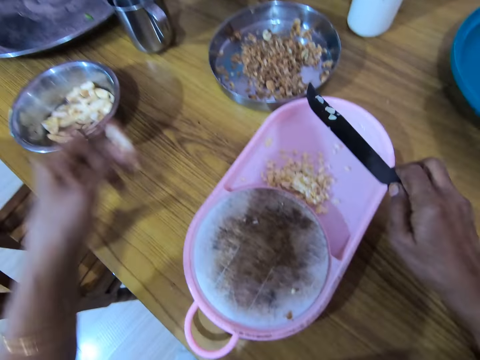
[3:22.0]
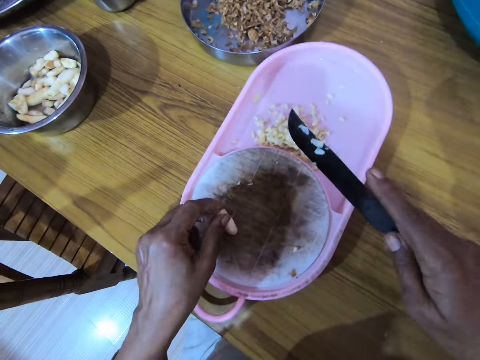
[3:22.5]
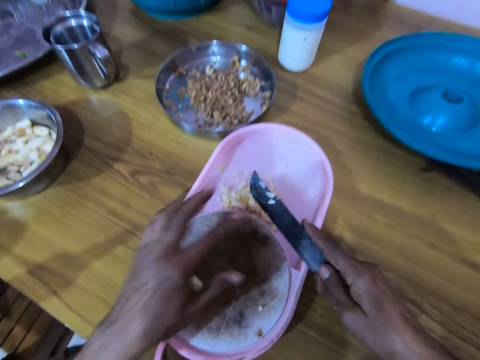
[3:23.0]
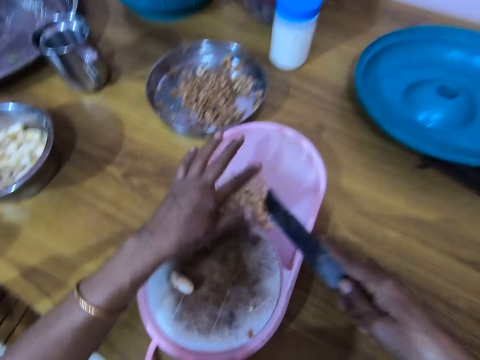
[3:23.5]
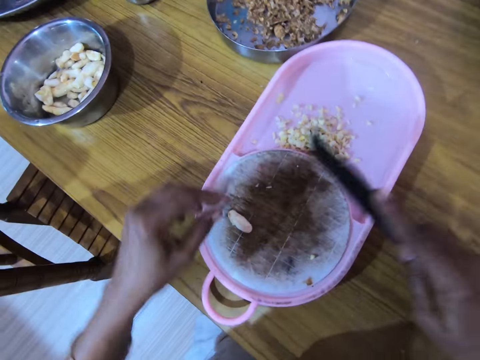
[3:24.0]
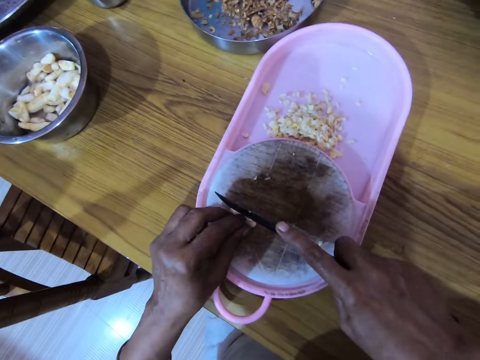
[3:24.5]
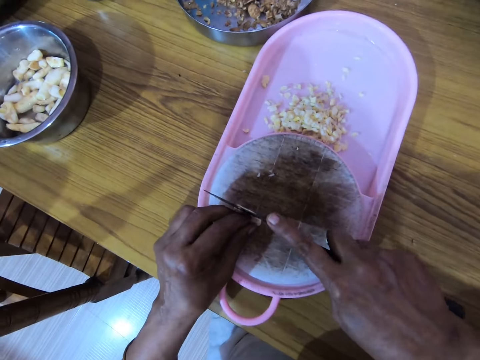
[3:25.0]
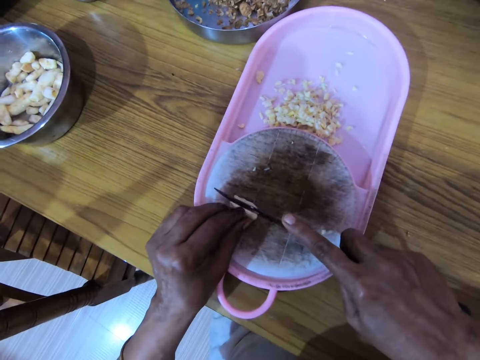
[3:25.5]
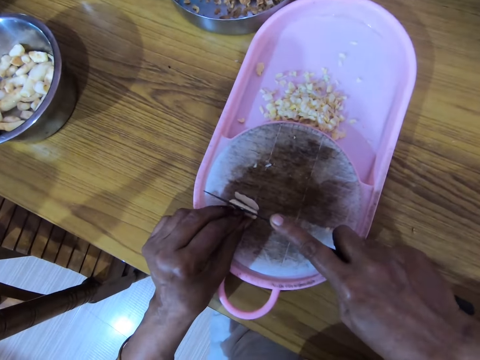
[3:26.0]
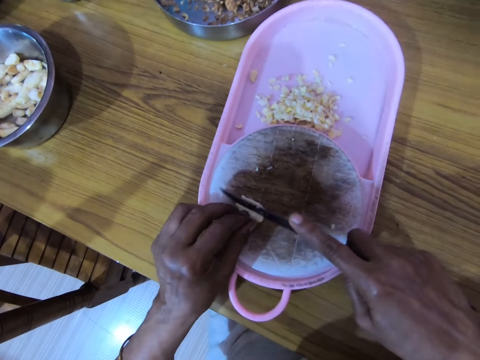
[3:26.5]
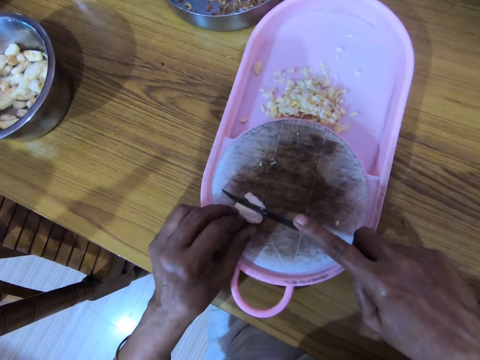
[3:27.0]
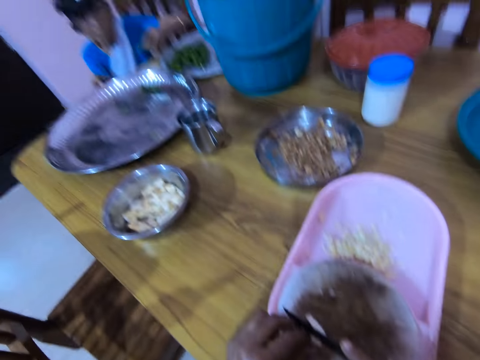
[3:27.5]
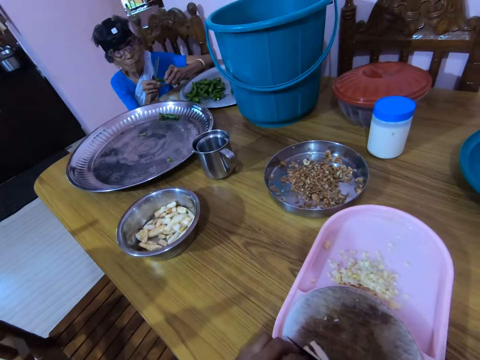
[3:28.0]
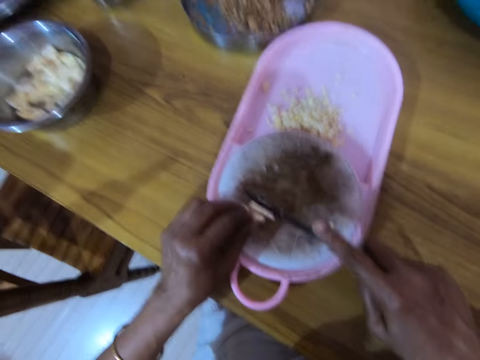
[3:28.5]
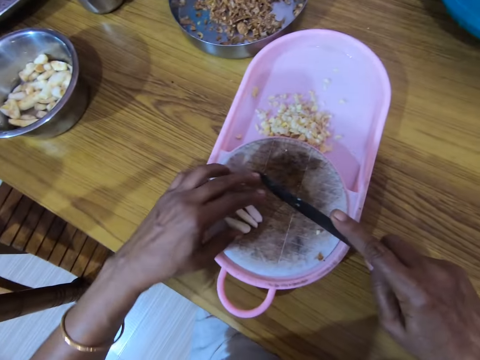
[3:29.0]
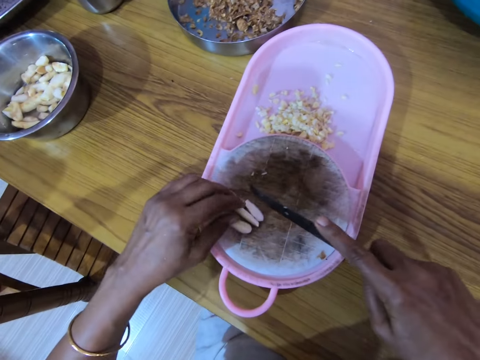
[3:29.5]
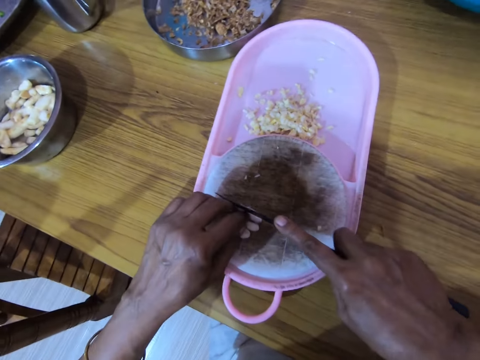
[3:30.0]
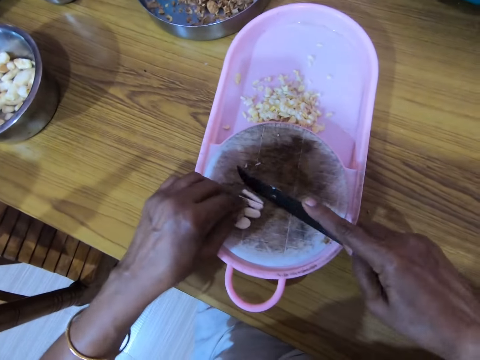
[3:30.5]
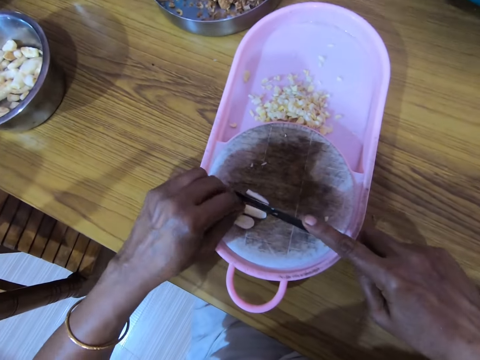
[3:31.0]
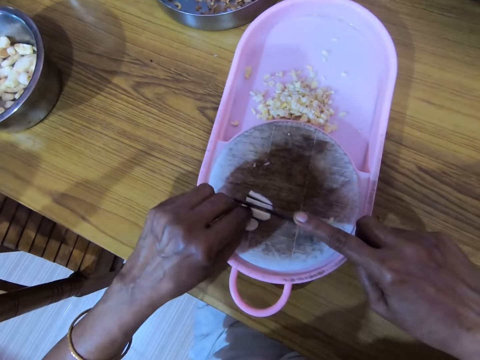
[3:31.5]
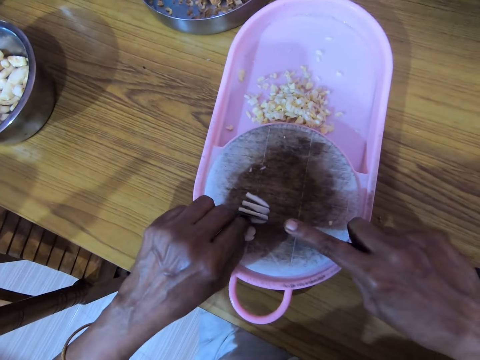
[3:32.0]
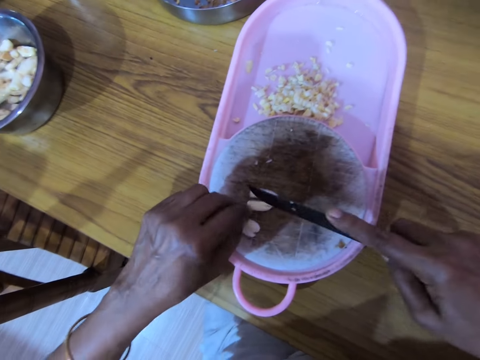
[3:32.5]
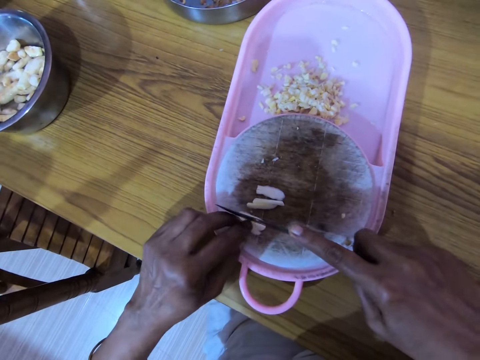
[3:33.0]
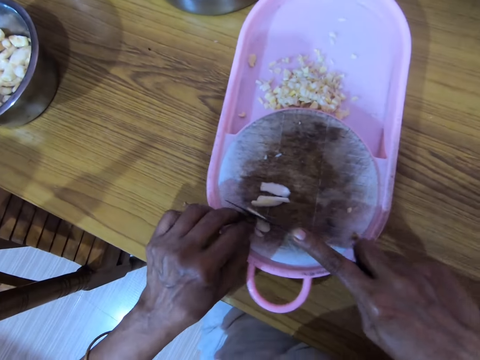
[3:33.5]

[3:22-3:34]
The camera wearer picks a nut. They drop the nut on the chopping board. They remove nuts on the knife. They slice the nut with the knife. They look ahead. They cut something with the knife.

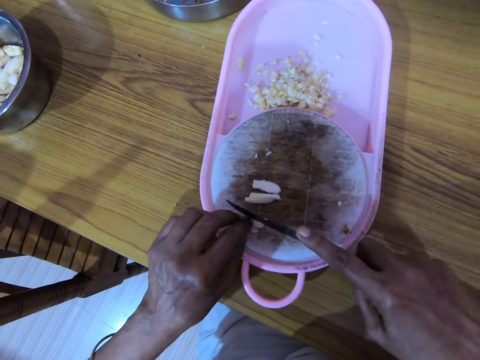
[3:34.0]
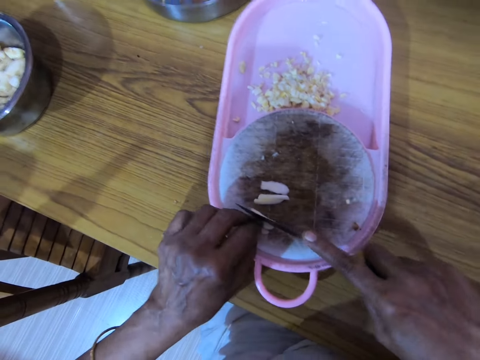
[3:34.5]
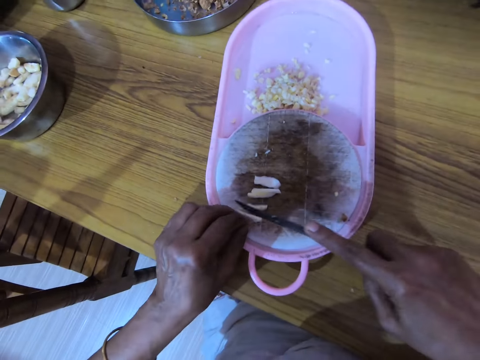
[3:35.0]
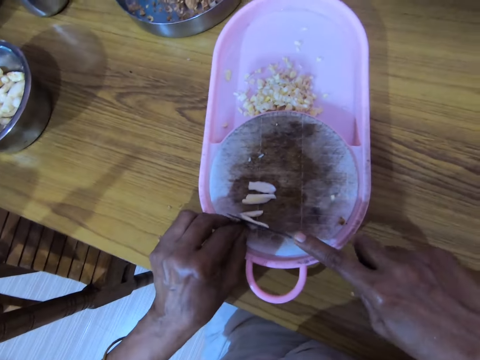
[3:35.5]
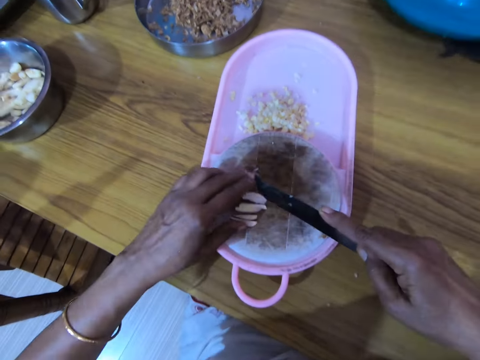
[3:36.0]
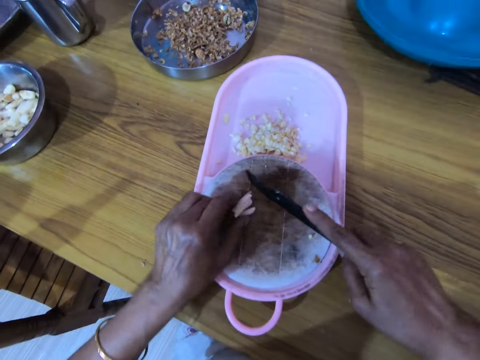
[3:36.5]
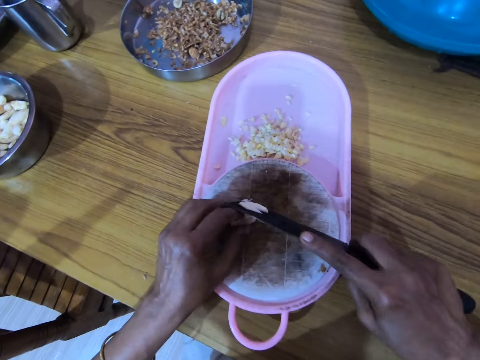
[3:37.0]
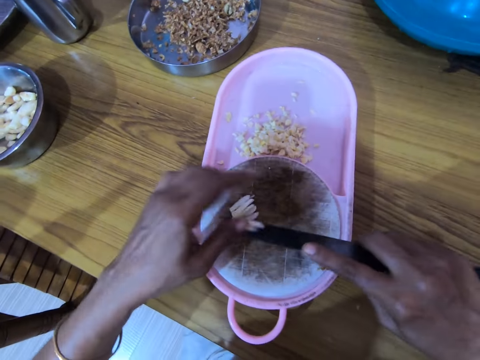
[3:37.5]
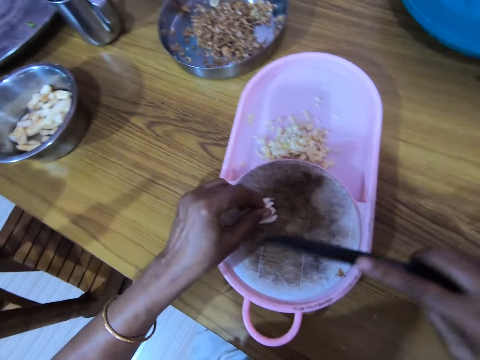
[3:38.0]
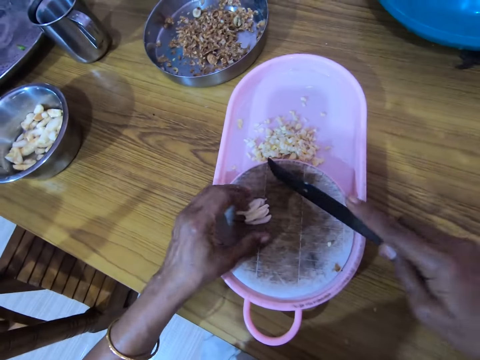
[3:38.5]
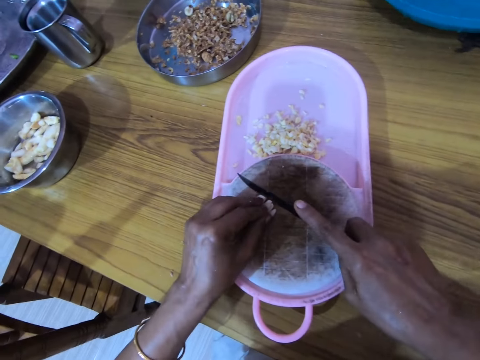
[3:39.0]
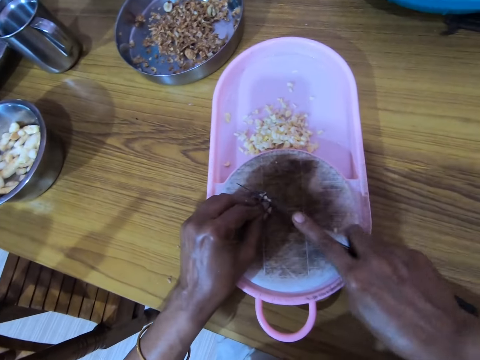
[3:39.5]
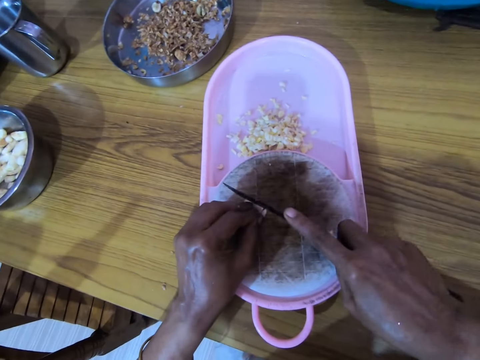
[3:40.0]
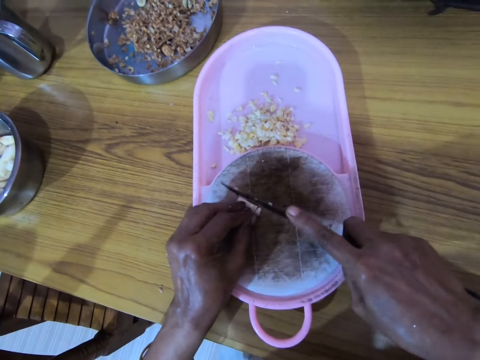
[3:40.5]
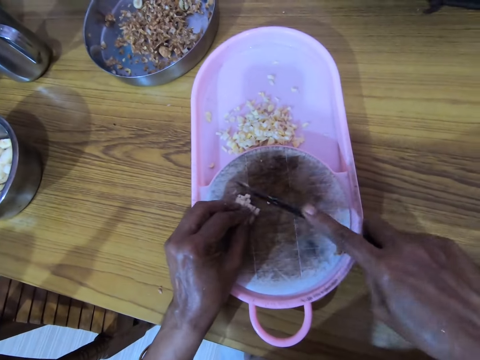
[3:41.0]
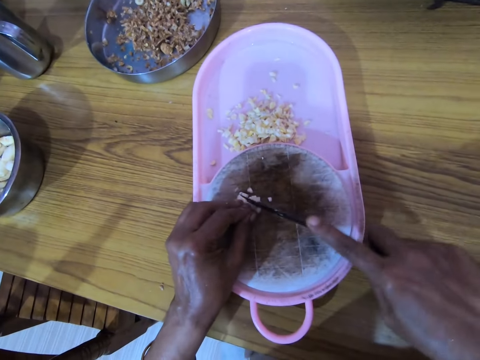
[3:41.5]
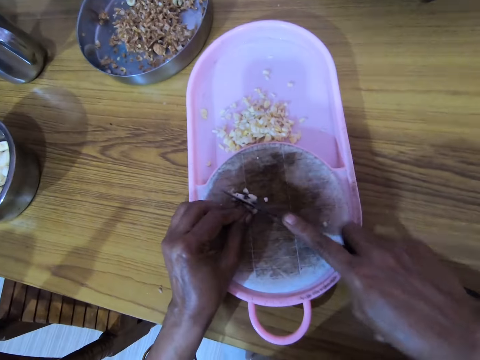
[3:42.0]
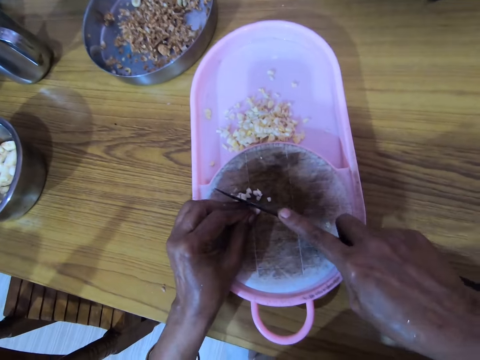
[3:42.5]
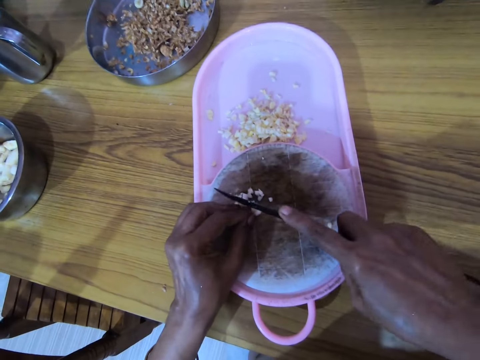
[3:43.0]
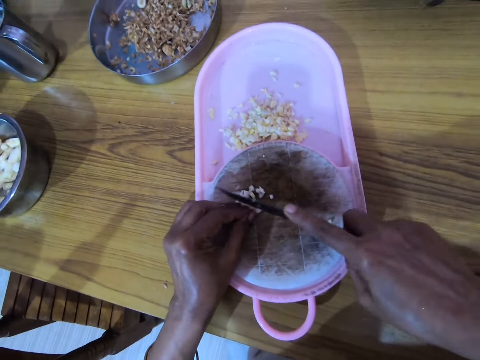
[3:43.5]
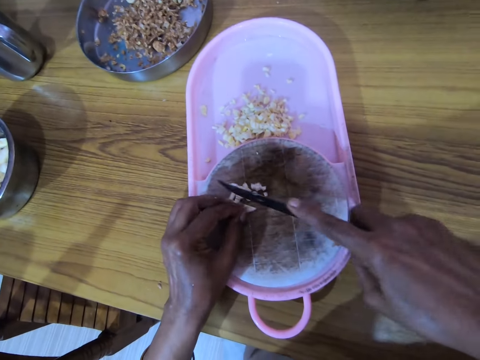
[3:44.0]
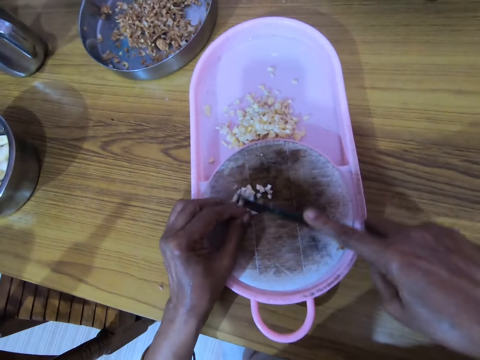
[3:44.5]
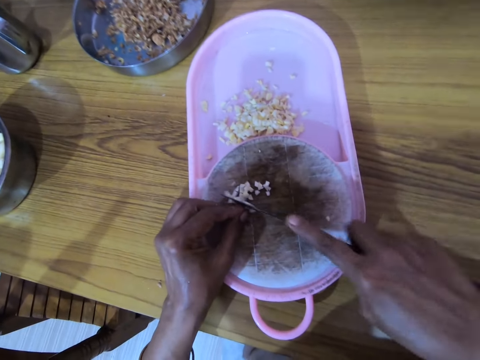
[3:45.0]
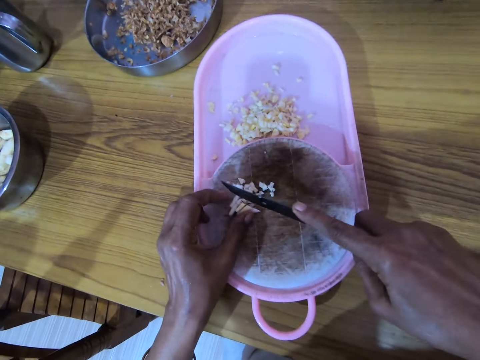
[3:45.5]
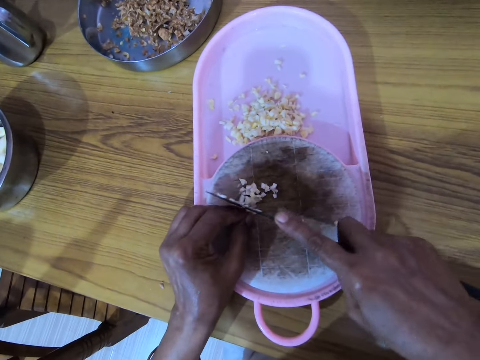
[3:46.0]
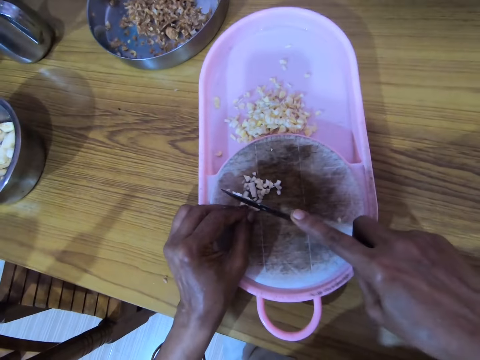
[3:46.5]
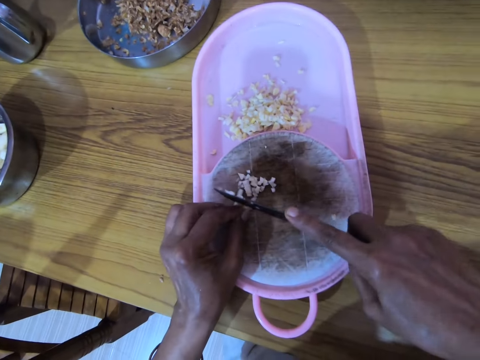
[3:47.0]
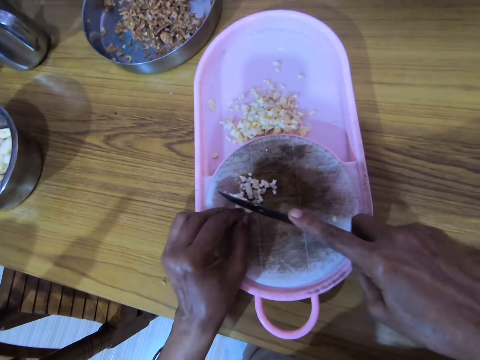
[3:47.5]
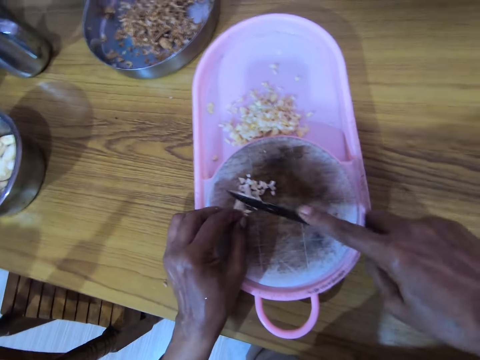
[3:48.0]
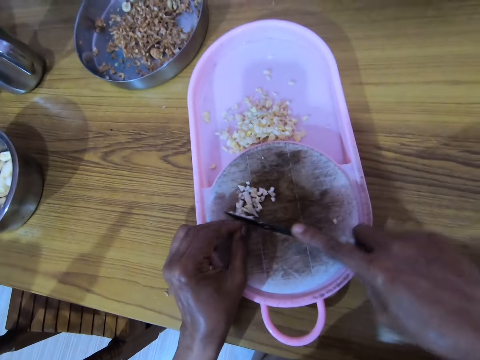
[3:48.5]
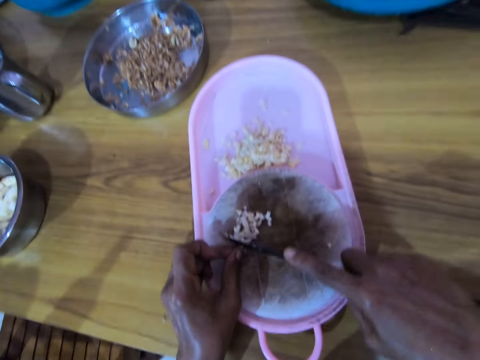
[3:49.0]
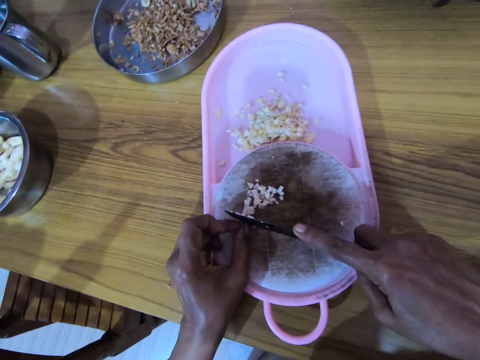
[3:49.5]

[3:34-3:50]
The camera wearer collects the nuts in his hand. He holds something with the left hand. He removes nuts stuck on the knife. He collects the nuts in the chopping board. He slices the nut with a knife.
